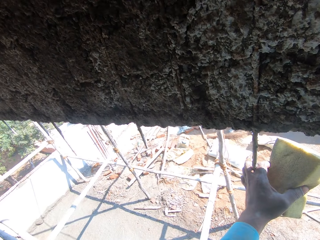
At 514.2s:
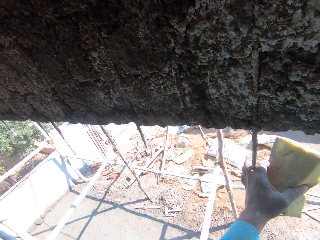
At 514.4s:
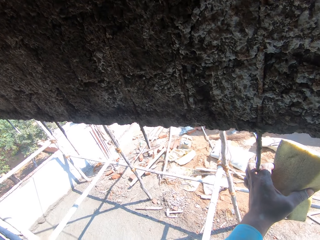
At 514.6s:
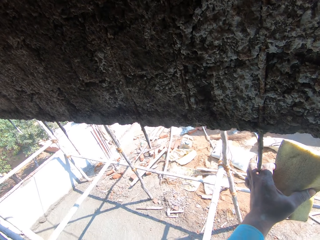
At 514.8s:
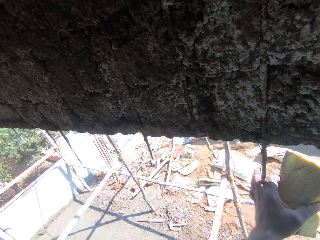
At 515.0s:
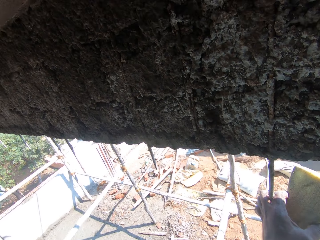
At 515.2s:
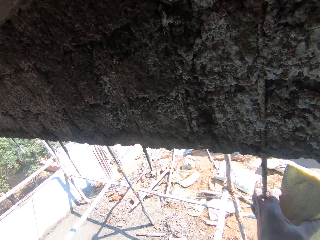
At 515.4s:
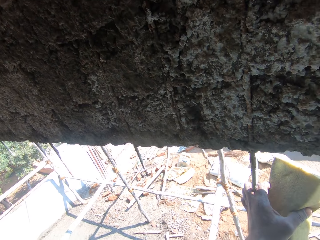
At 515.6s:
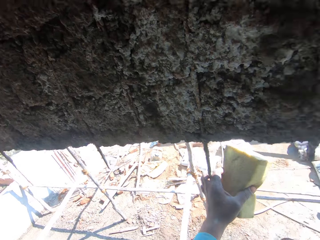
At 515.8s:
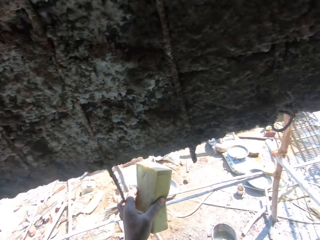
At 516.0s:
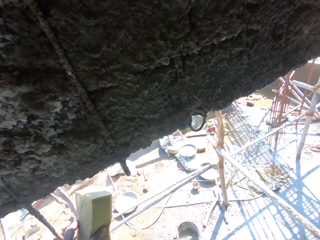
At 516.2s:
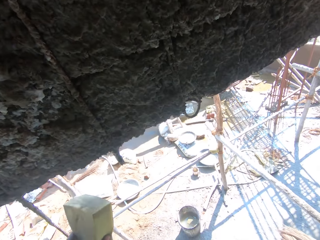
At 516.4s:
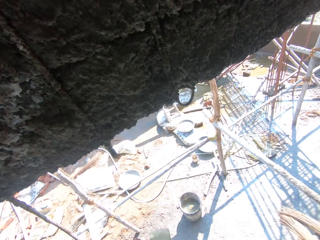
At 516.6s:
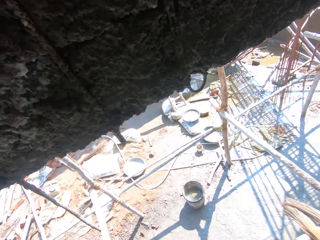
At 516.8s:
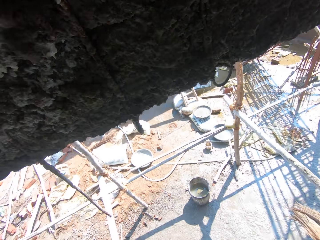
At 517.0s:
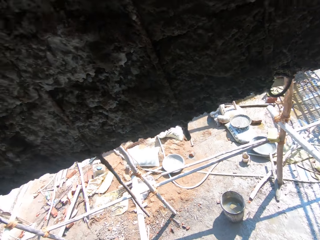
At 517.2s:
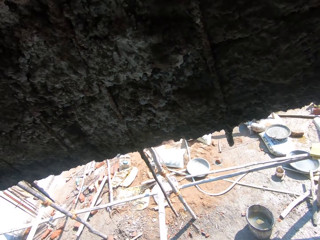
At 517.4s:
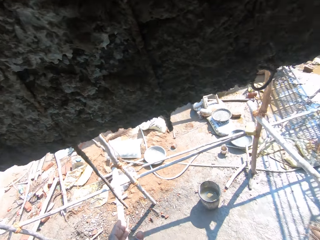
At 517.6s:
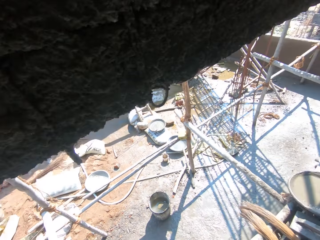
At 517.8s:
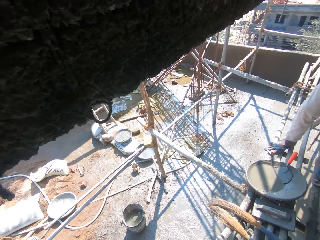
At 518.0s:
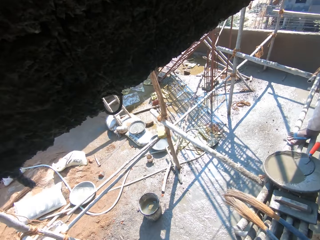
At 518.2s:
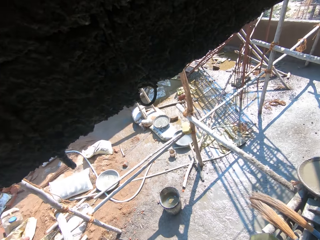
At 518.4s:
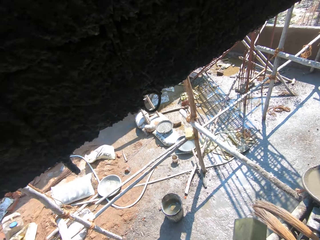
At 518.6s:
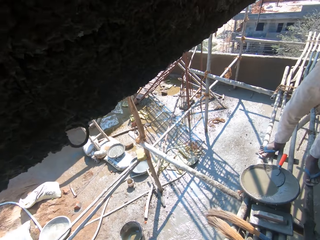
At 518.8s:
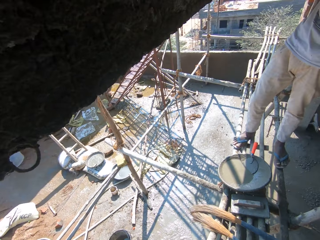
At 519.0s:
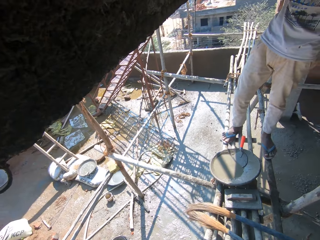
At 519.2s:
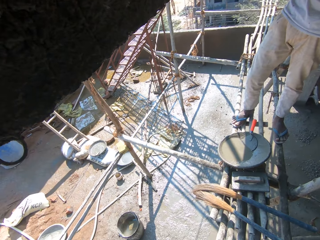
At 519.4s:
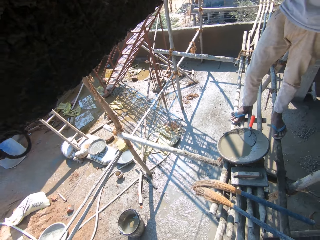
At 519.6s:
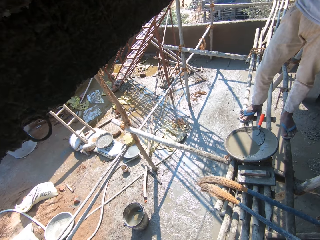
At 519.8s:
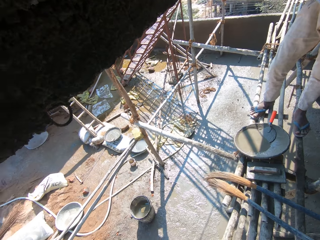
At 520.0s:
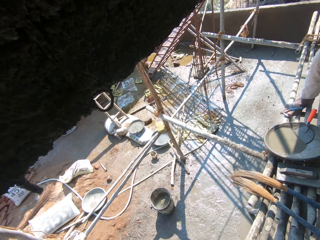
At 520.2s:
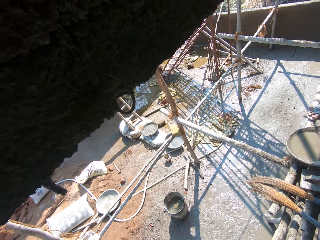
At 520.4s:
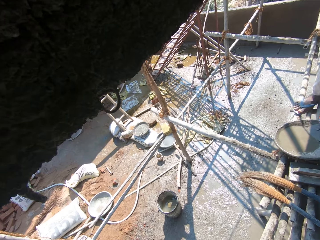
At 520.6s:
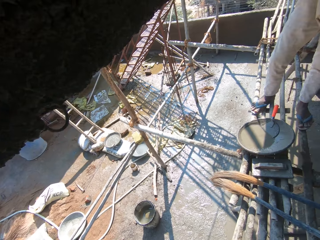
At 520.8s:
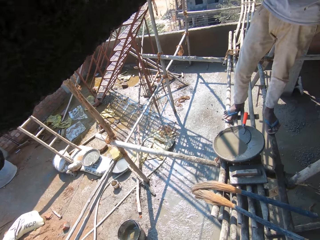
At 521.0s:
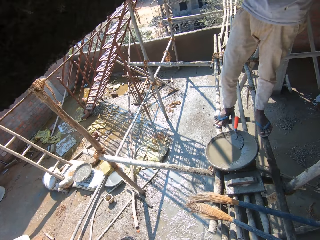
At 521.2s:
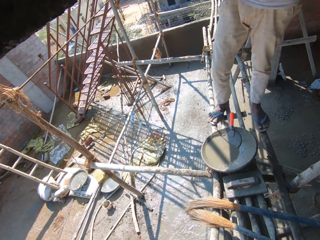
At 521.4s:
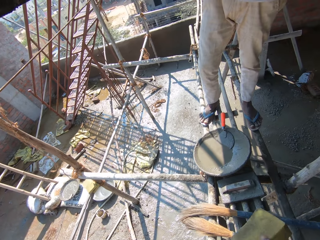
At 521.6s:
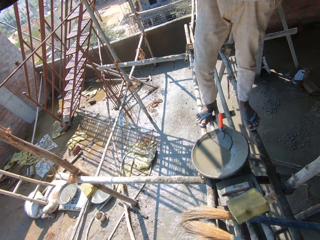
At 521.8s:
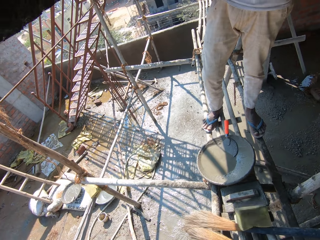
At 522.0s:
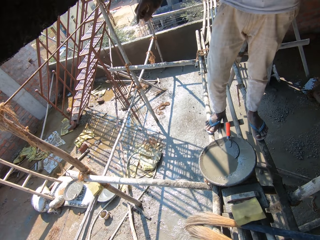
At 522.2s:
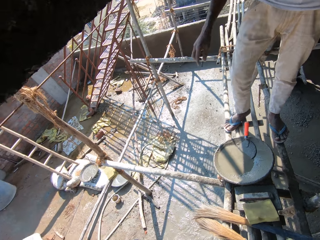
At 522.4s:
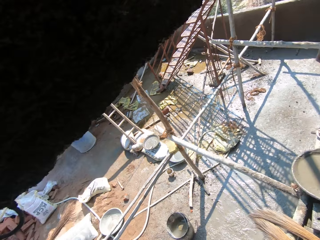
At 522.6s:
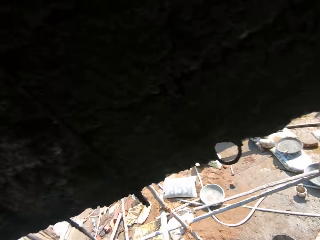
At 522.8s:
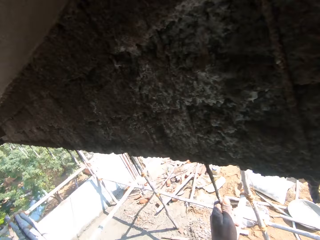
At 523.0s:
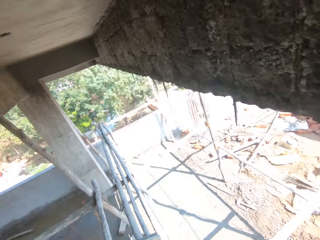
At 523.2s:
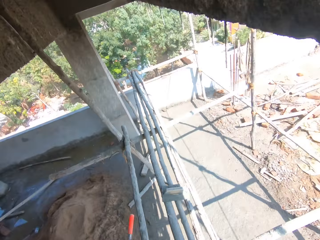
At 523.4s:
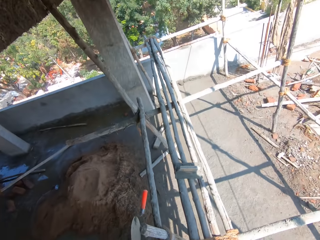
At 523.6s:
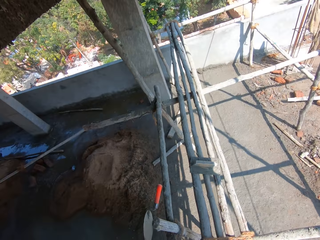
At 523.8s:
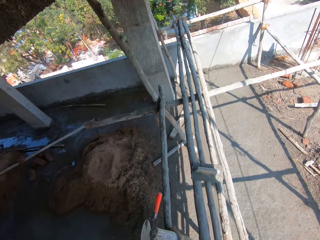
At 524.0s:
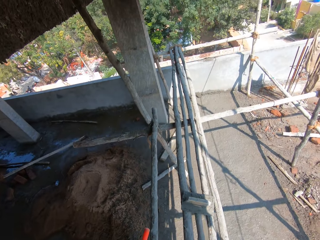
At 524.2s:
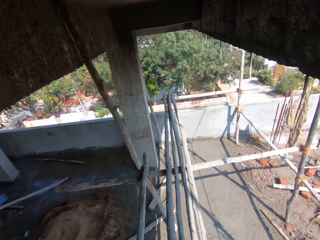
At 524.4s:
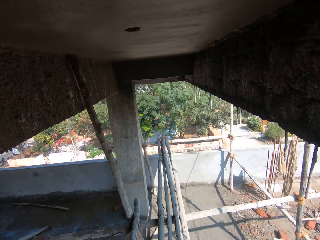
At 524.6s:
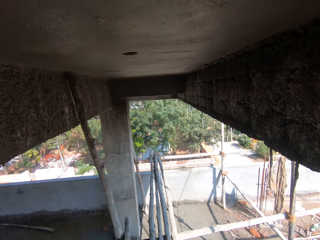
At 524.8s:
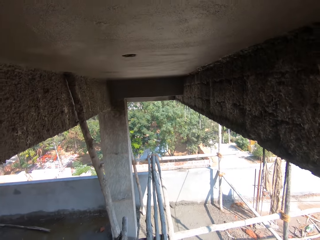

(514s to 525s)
The camera wearer puts the sponge on a stand. They look around.

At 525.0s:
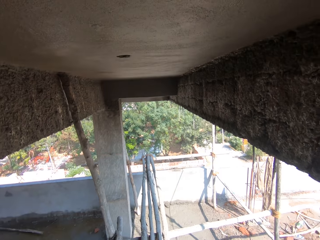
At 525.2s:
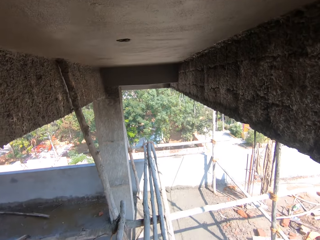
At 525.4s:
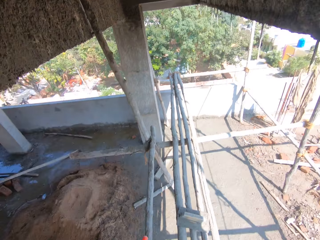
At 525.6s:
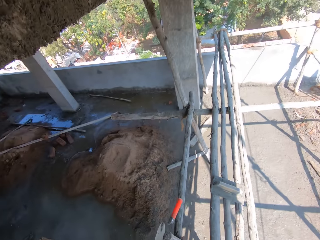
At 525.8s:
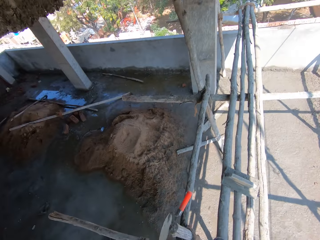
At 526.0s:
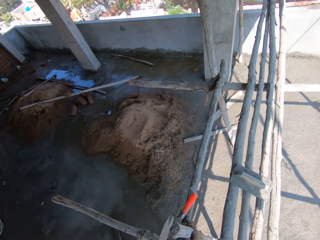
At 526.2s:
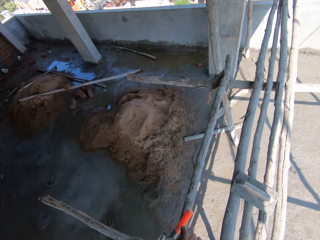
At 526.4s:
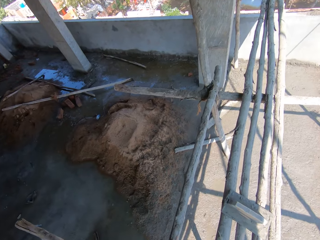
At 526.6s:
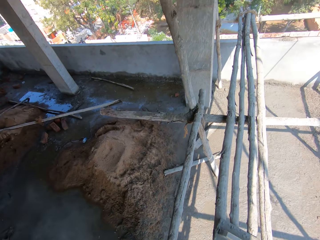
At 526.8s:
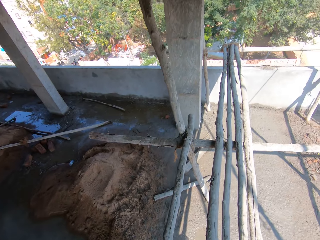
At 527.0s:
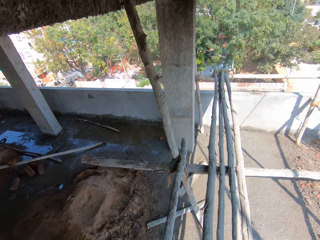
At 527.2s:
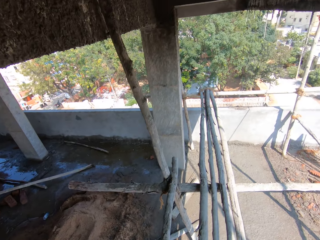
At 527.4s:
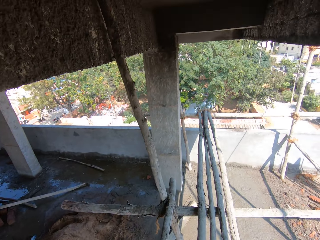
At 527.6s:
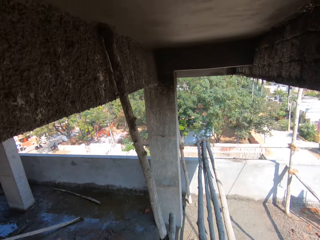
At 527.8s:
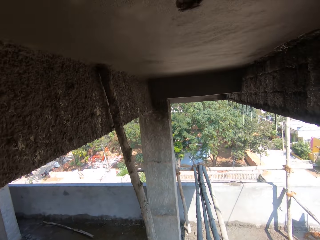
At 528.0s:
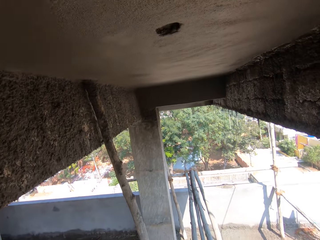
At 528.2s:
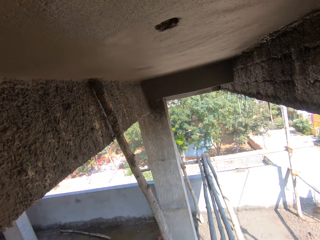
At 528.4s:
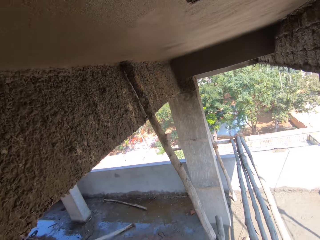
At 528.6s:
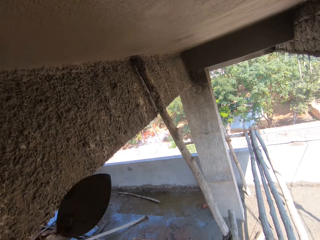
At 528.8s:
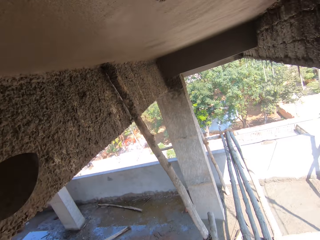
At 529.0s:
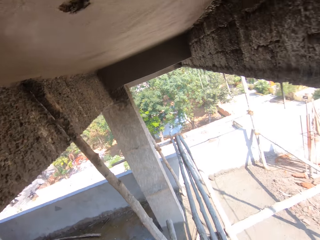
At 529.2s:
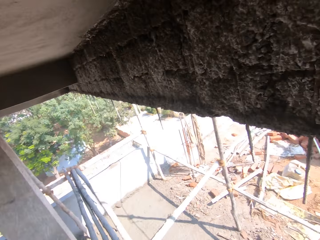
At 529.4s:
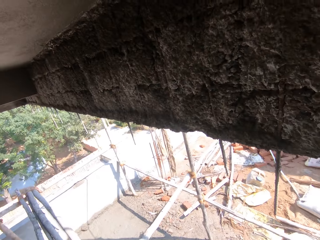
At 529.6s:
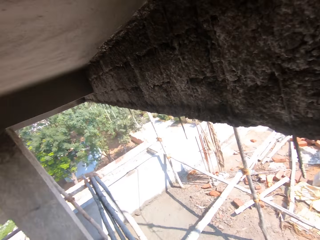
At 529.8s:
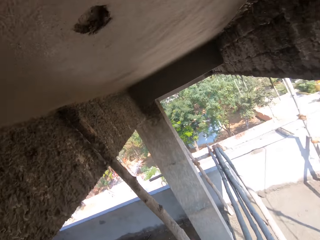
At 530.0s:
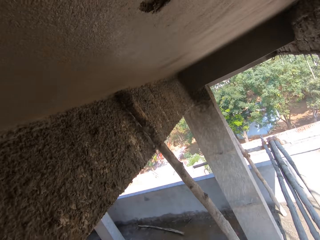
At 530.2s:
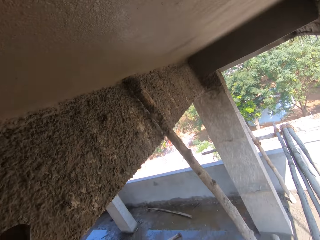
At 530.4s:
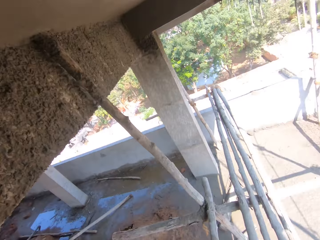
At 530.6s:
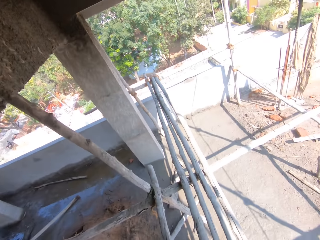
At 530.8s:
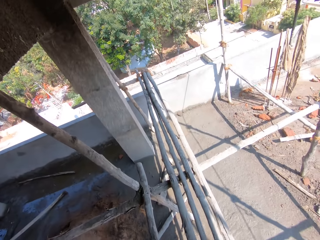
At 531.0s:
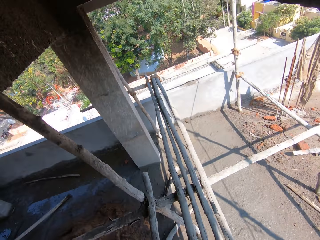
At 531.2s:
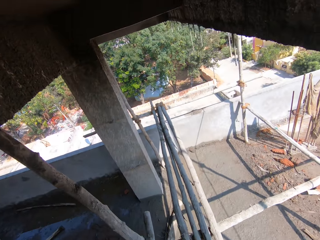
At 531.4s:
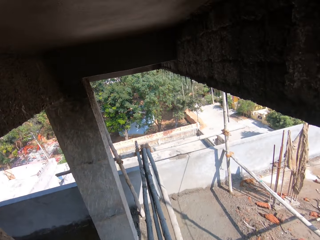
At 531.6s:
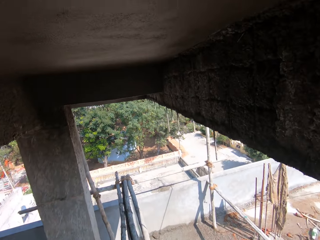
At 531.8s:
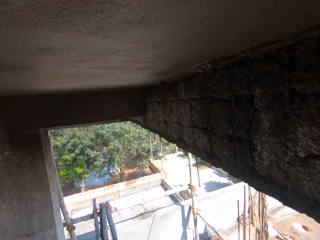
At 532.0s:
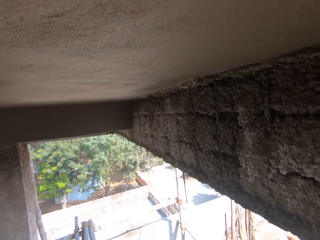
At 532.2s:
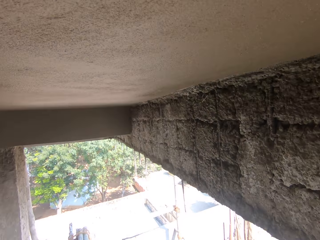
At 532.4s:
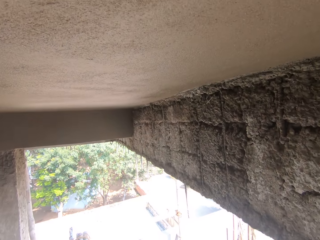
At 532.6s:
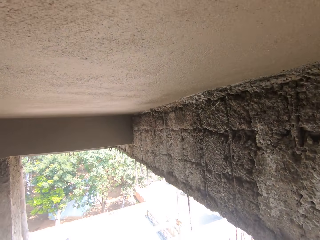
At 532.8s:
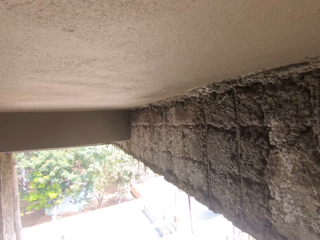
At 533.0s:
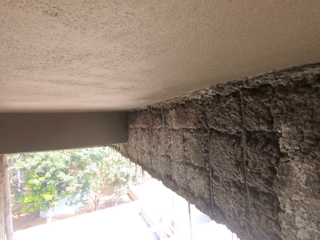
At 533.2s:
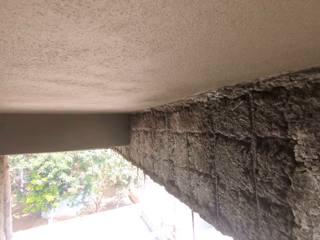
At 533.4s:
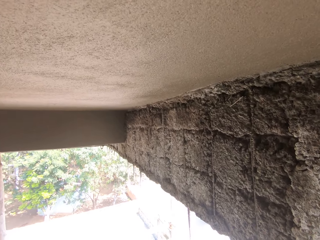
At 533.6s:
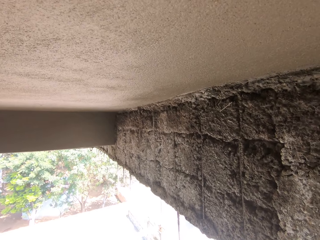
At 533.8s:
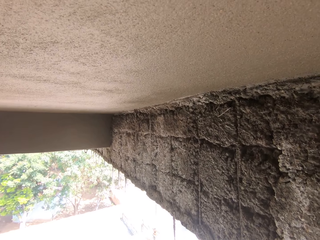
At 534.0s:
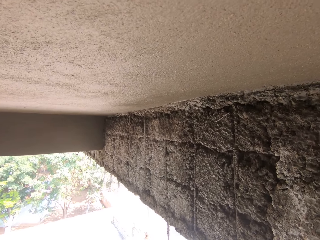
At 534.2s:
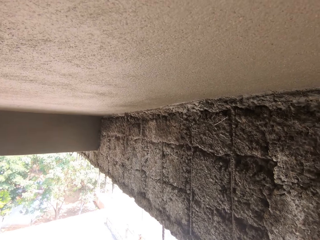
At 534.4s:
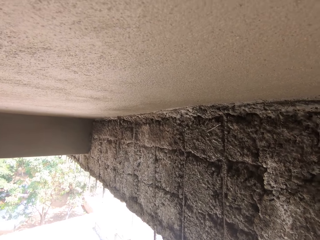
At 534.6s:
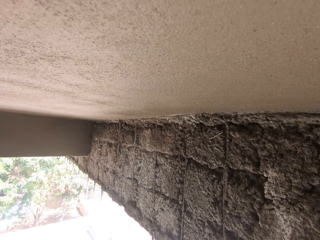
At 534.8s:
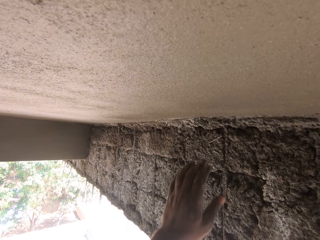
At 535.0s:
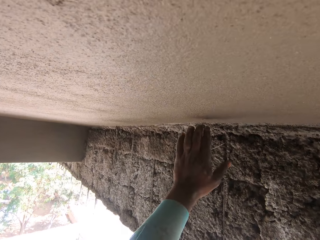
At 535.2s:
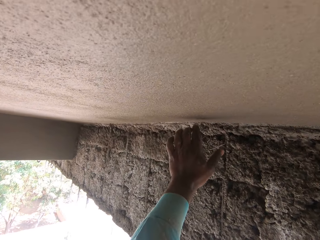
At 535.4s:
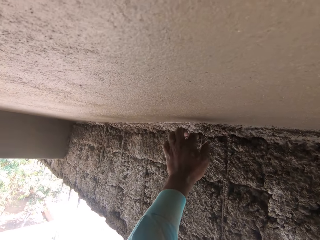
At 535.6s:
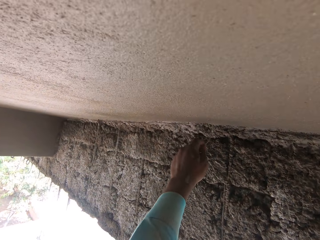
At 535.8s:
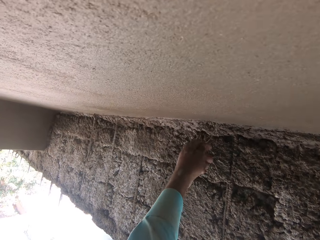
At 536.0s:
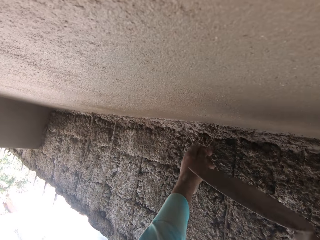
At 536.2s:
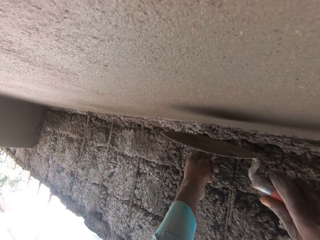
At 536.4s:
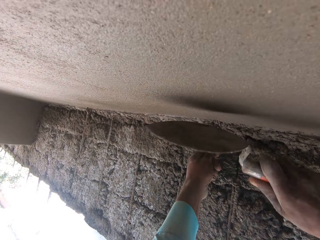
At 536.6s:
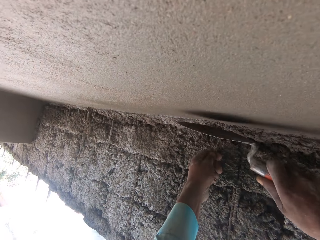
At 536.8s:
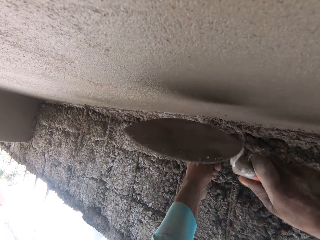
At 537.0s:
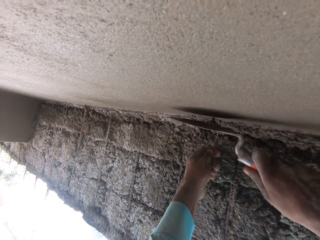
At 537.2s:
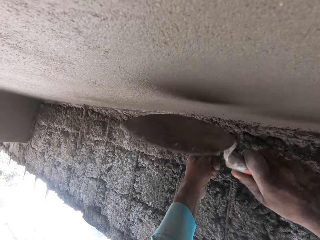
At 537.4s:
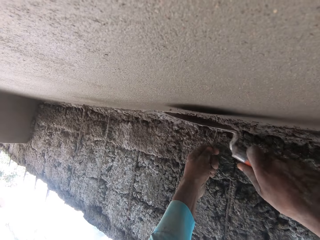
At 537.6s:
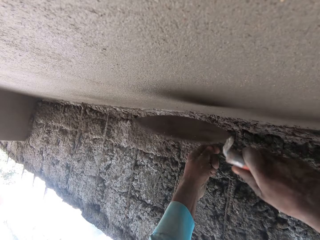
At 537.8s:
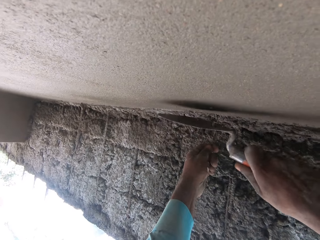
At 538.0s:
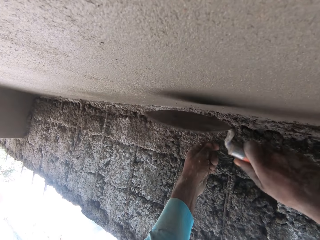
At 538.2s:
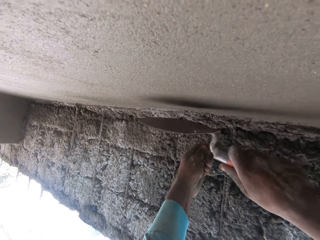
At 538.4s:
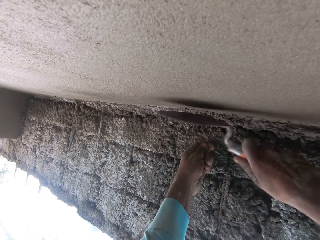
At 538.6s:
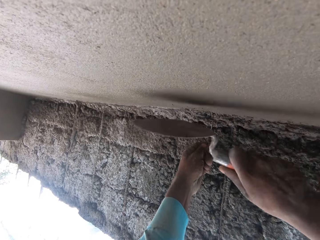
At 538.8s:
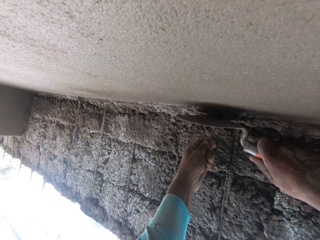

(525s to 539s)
The camera wearer picks a trowel. They walk on the sticks and look around. They hold the wire on the wall with the left hand. They hit the wire with the trowel and cut the wire with the trowel.
